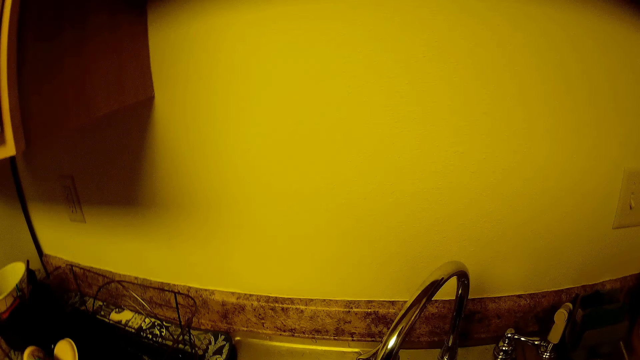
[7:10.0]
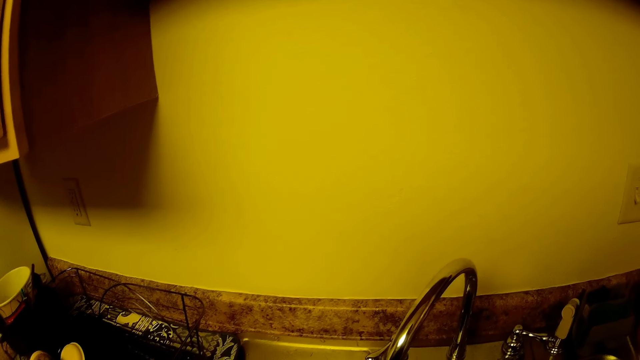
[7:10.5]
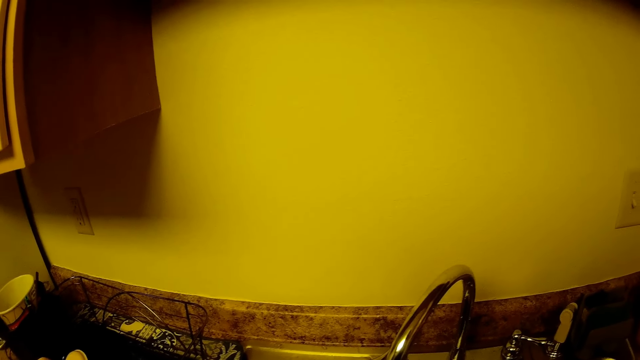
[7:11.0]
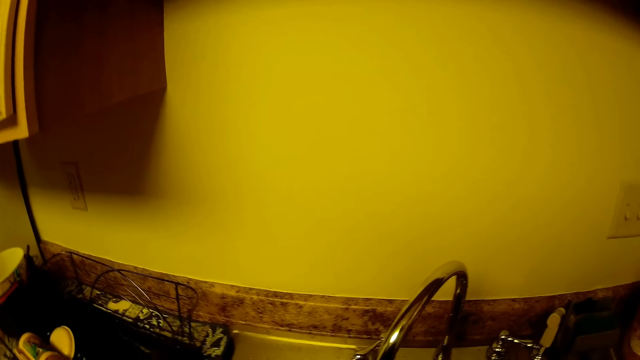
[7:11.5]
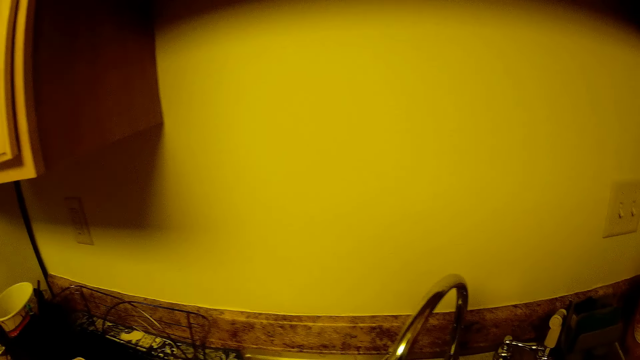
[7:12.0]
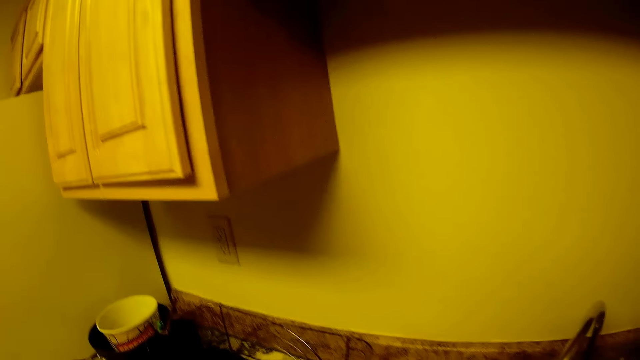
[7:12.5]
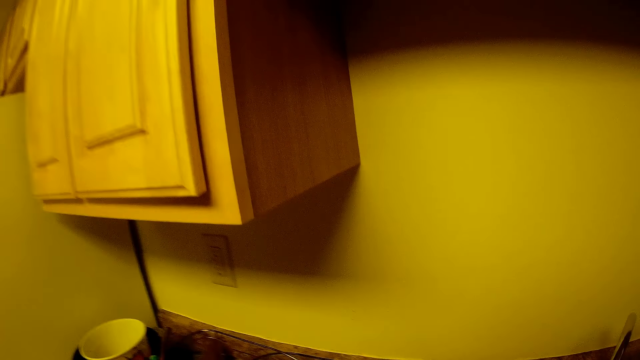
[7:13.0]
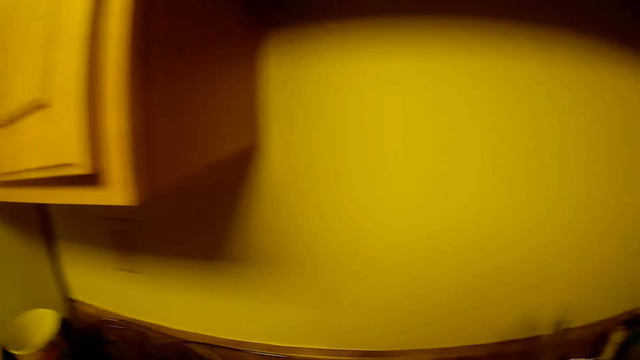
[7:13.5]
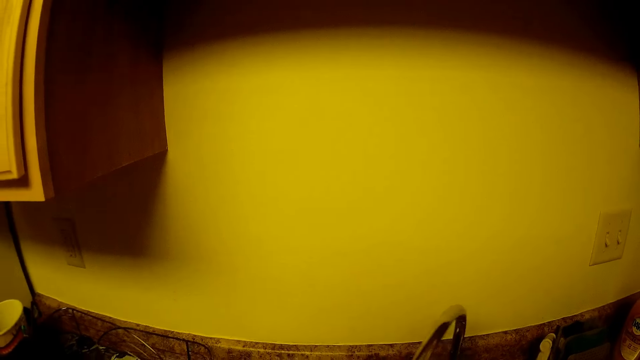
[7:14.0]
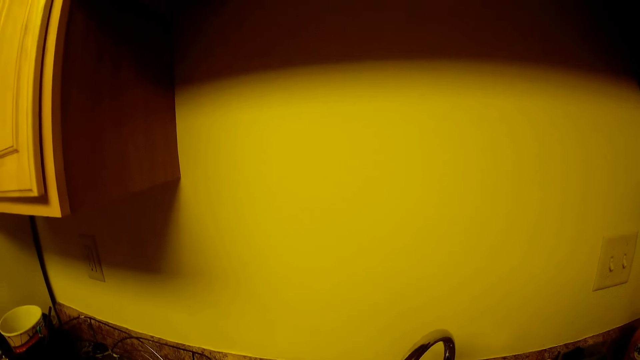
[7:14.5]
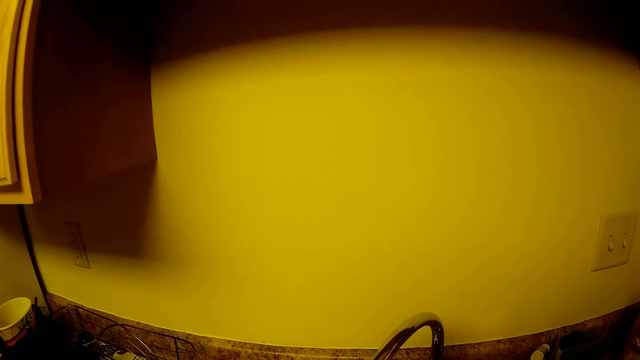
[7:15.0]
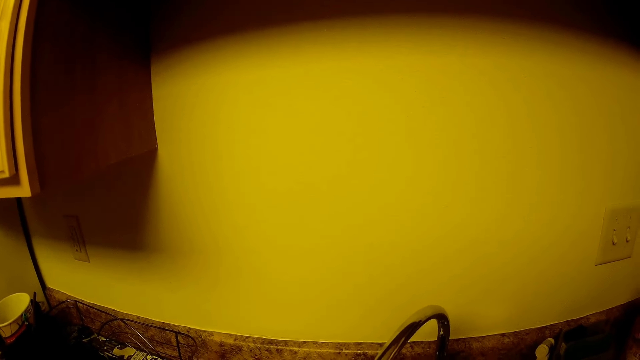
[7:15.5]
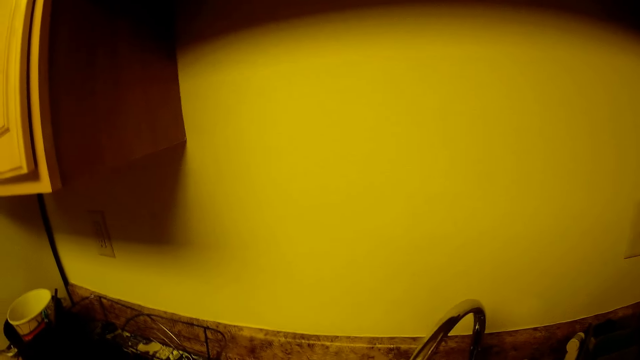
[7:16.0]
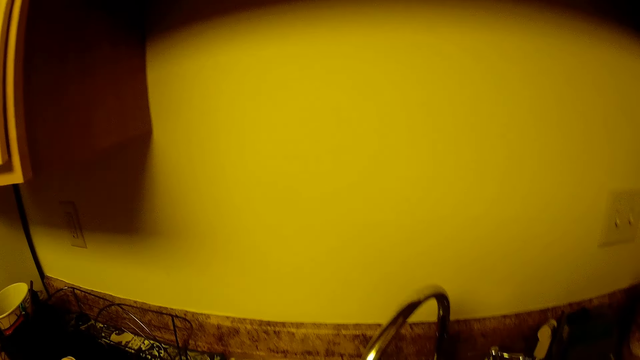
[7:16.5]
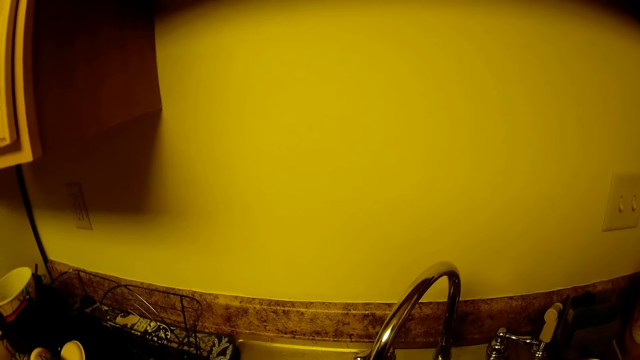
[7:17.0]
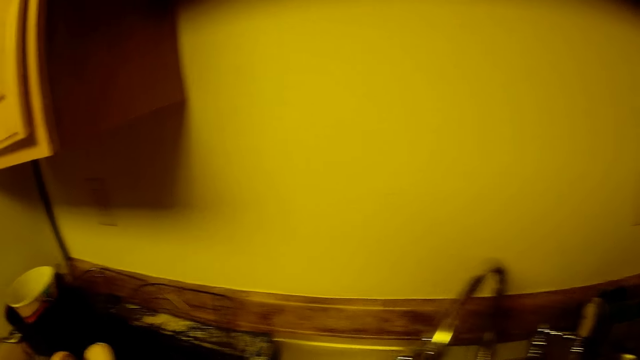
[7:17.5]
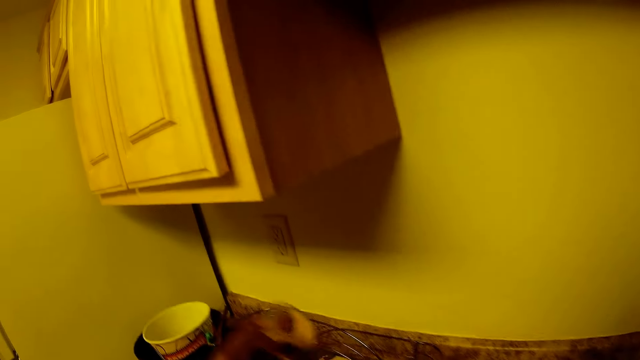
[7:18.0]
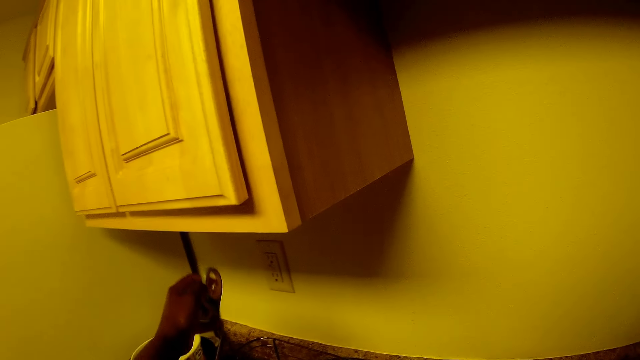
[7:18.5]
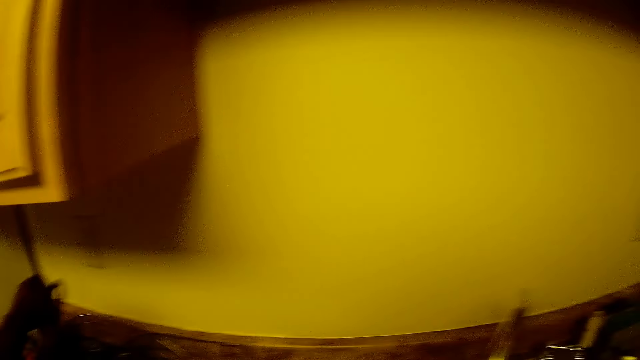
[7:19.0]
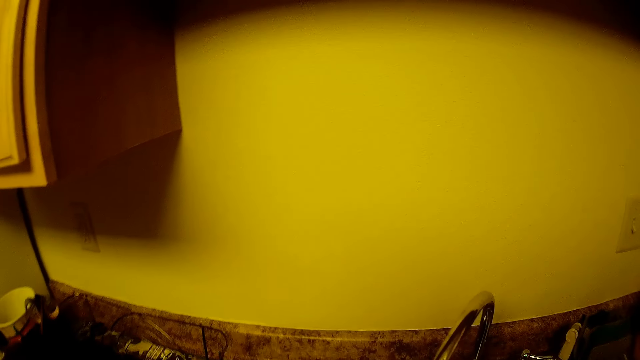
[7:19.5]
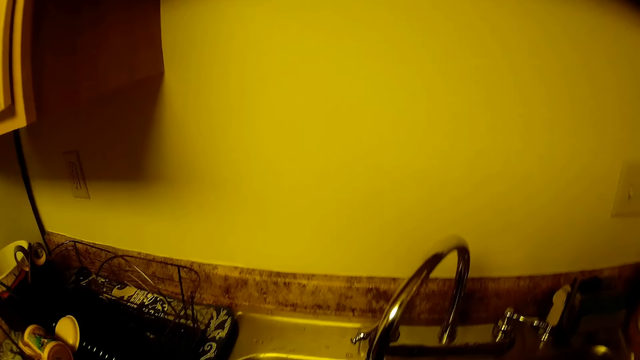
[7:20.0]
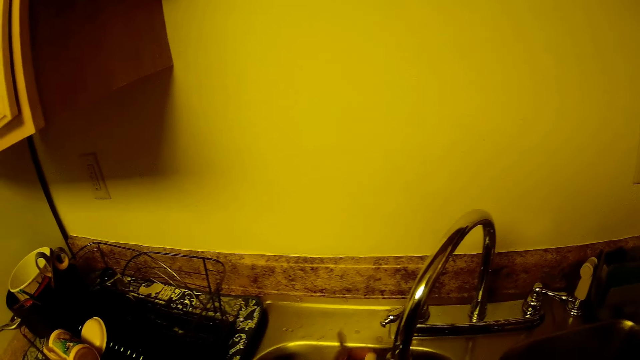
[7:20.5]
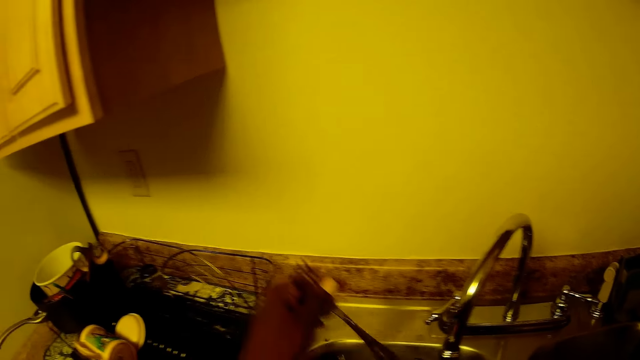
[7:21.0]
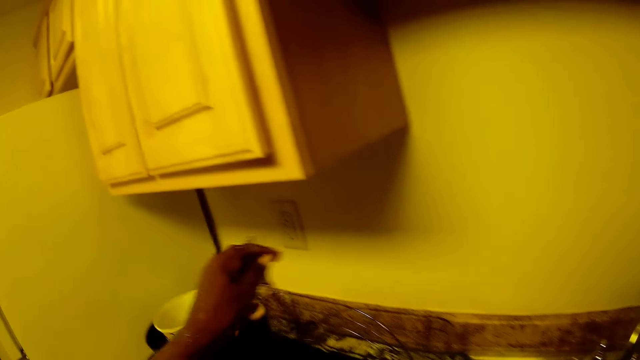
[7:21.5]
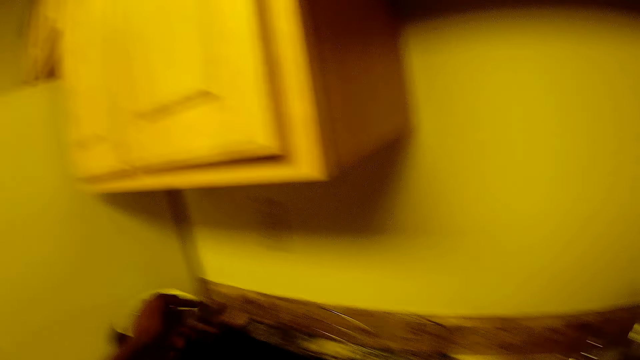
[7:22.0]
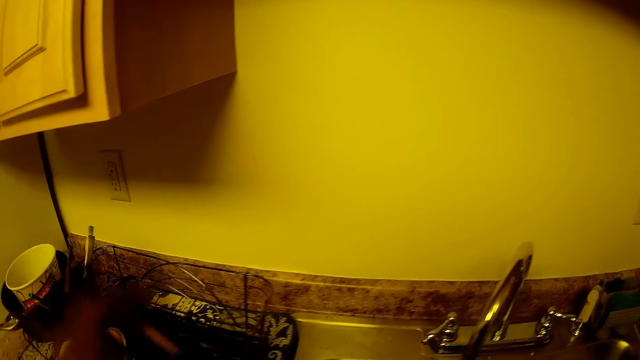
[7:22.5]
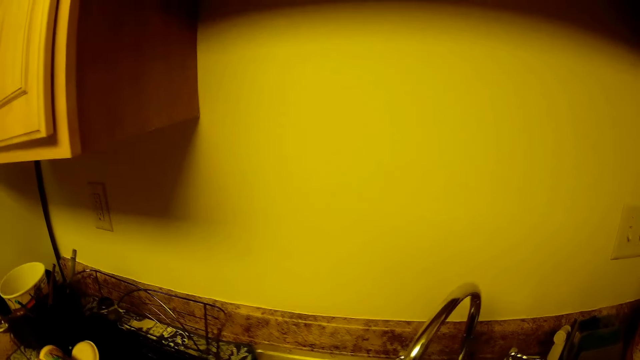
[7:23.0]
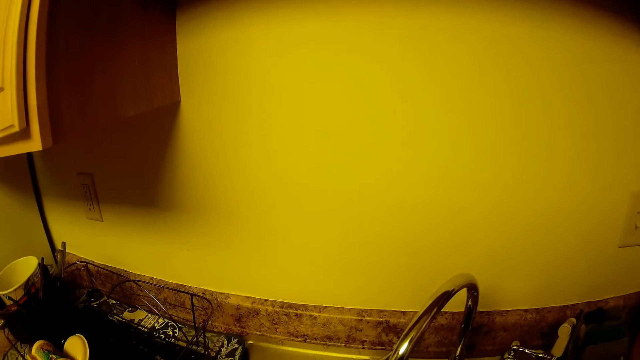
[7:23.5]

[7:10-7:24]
The camera wearer rinses utensils and places utensils on the rack. She transfers scissors from the sink into the plate rack with her left hand. She rinses utensils. She transfers a fork from the sink into the plate rack with her left hand.

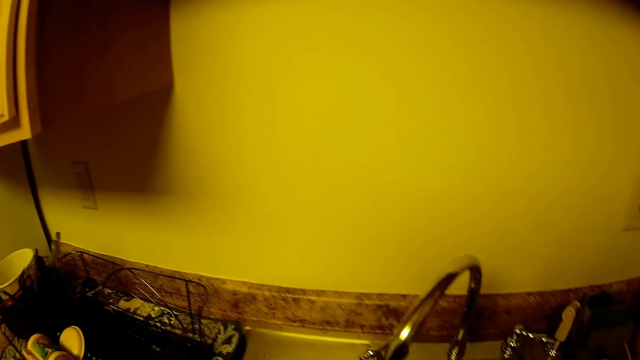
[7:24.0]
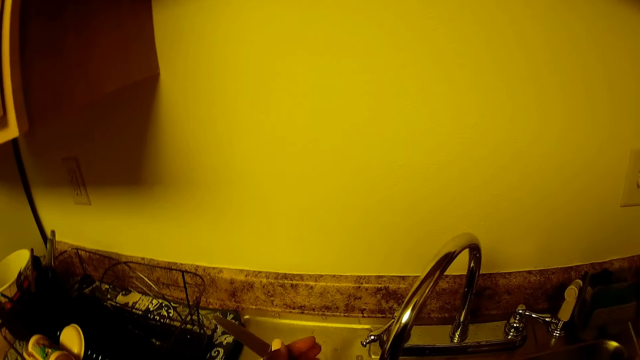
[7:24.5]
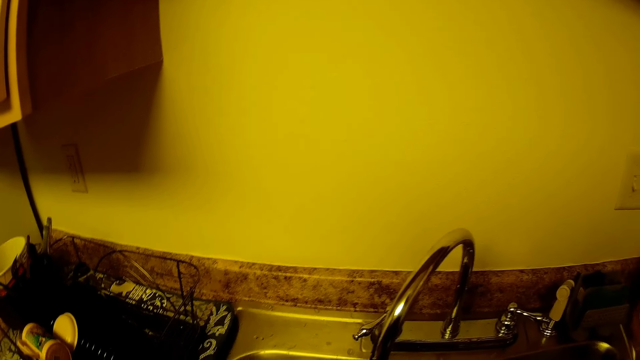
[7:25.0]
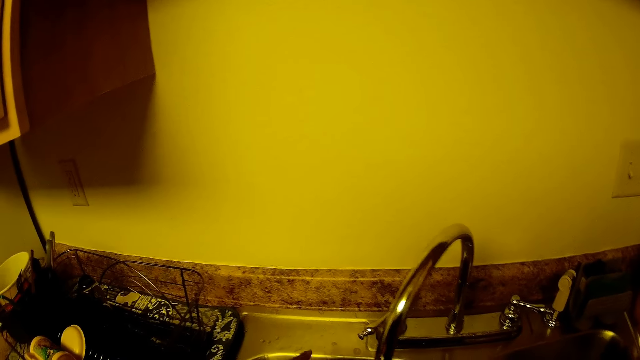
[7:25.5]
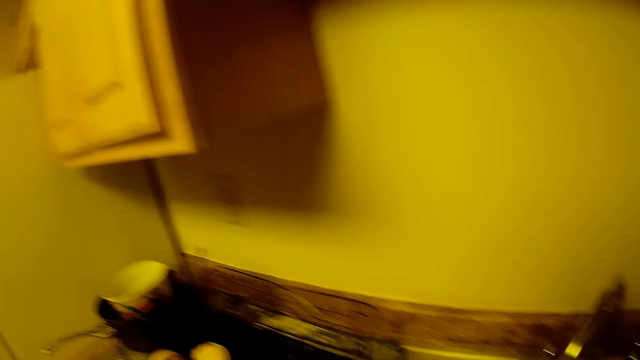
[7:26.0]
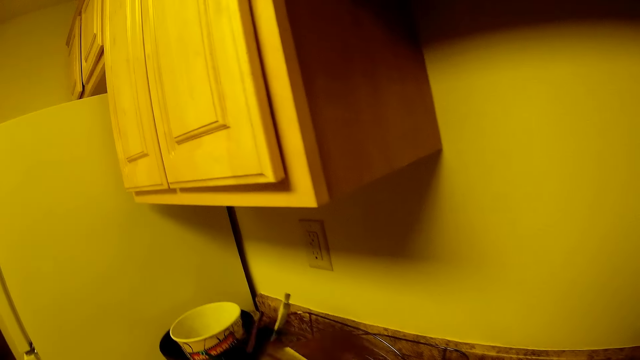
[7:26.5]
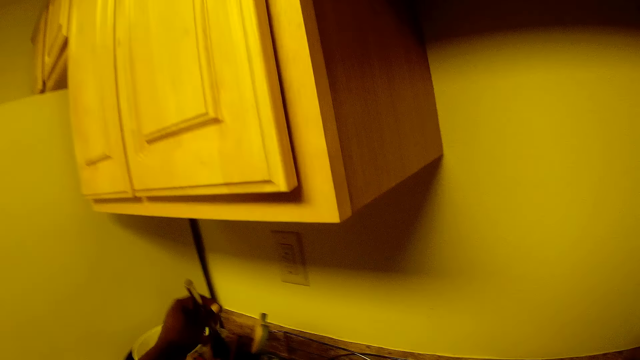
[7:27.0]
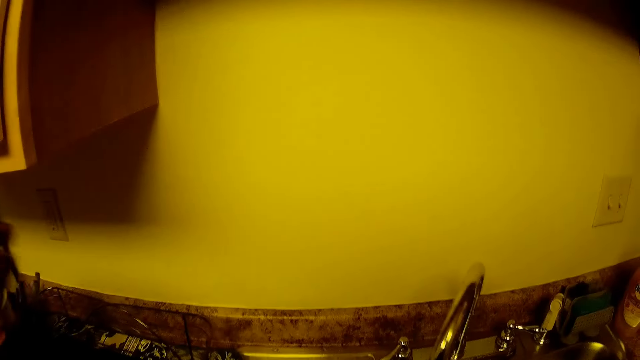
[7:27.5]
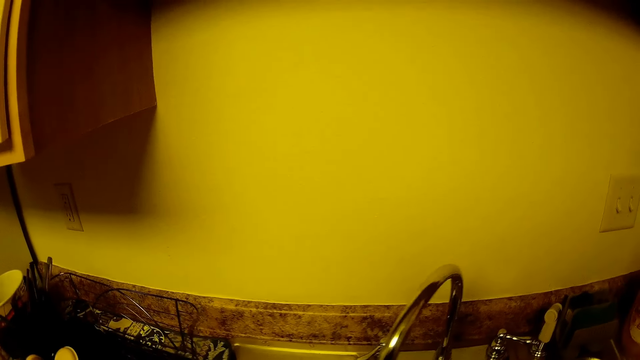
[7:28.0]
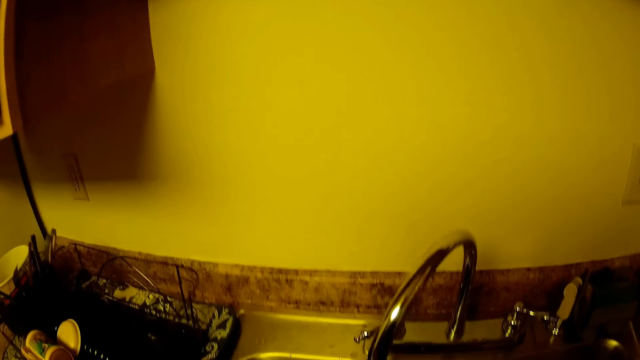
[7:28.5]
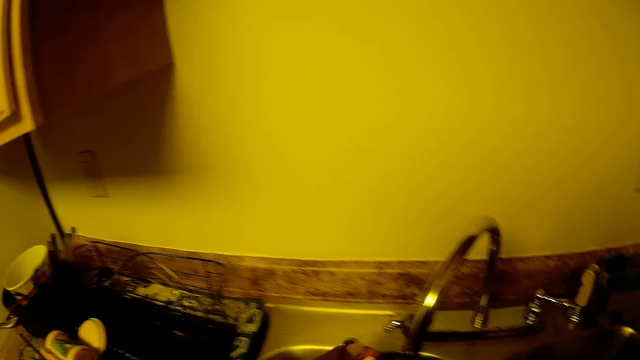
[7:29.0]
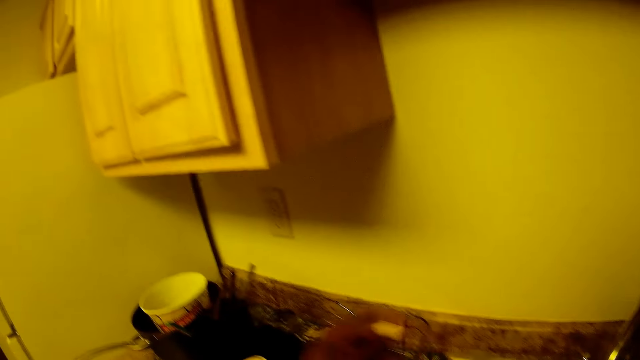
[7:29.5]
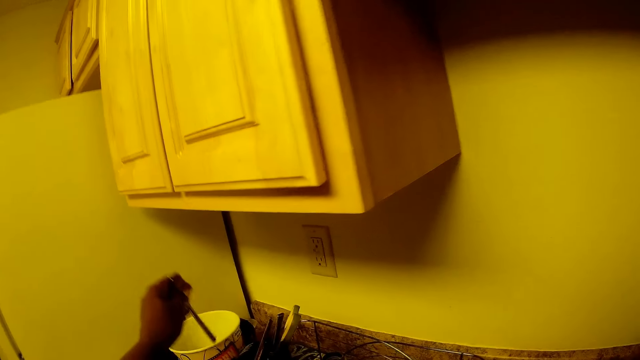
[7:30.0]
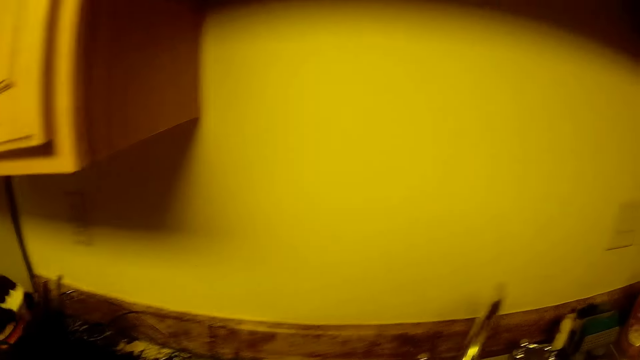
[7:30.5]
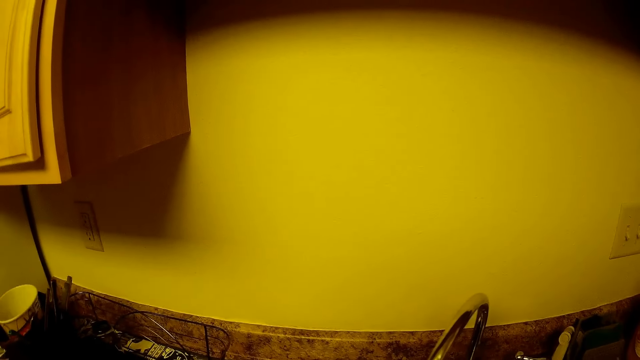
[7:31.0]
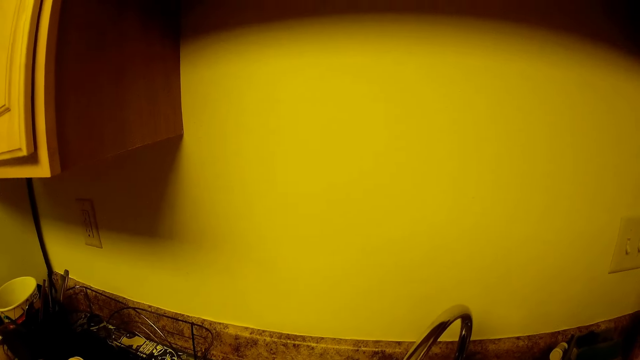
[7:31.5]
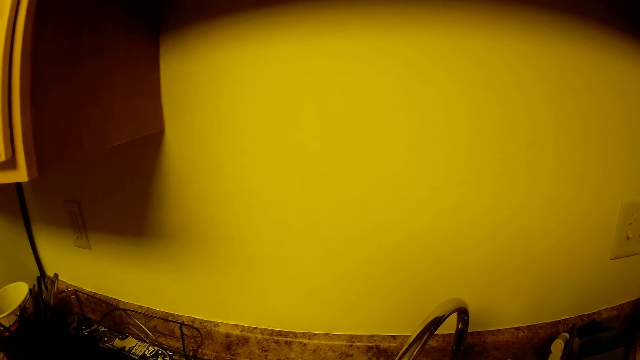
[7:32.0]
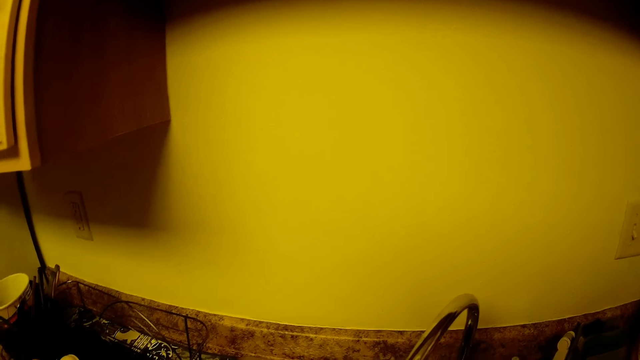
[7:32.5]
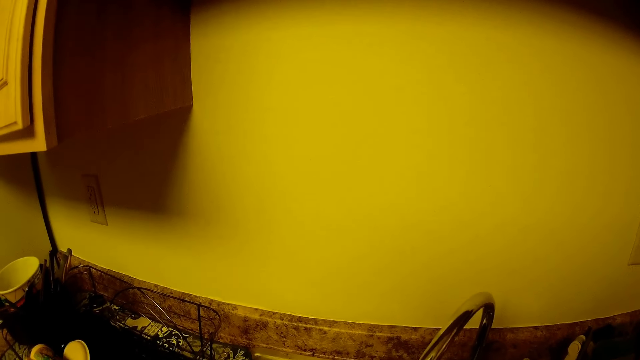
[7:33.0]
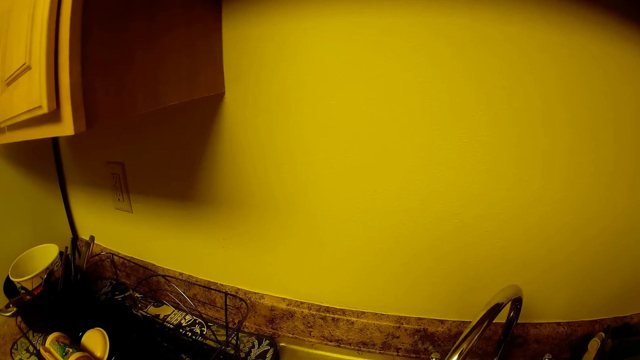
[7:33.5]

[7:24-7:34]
The camera wearer rinses utensils. She transfers a table knife from the sink into the plate rack with her left hand. She transfers a spoon from the sink into the plate rack with her left hand. She rinses utensils. She rinses utensils again.
